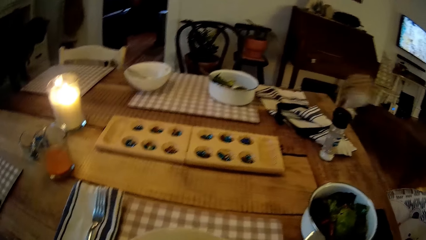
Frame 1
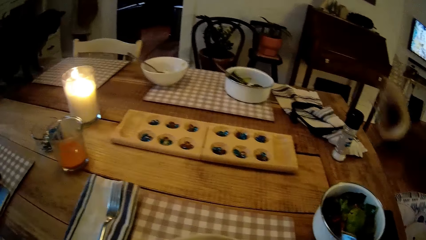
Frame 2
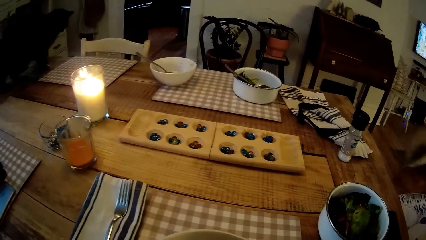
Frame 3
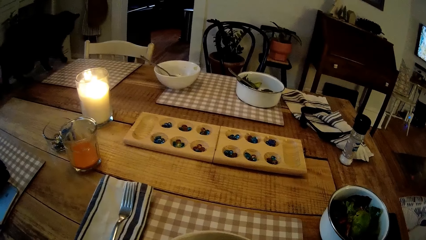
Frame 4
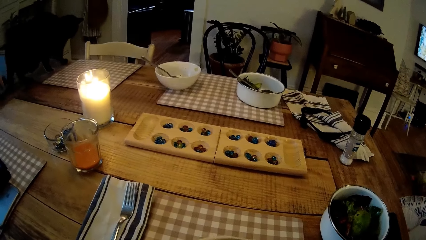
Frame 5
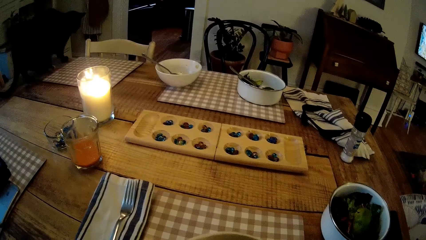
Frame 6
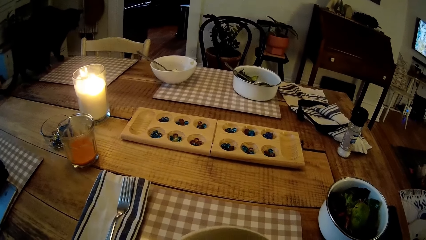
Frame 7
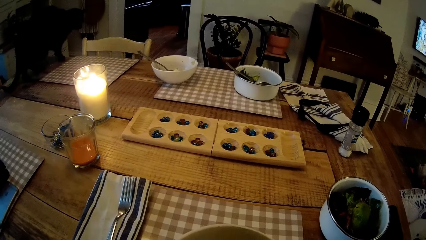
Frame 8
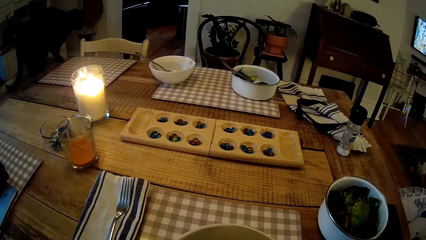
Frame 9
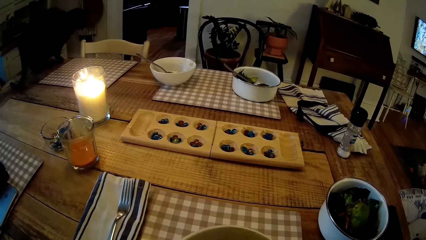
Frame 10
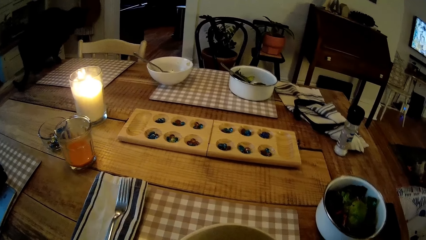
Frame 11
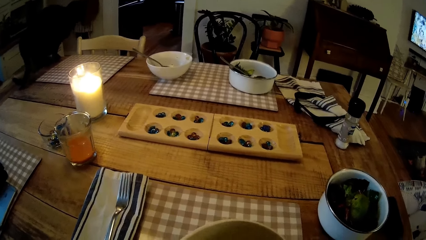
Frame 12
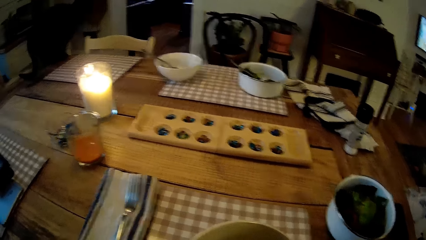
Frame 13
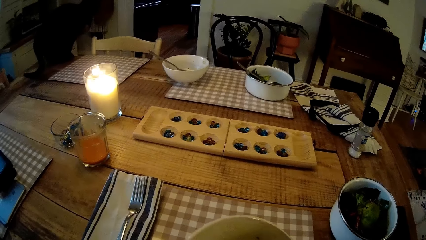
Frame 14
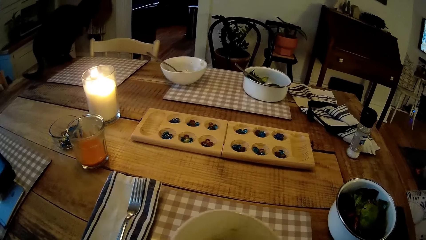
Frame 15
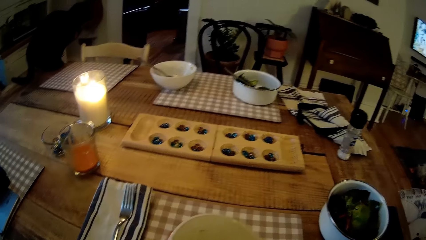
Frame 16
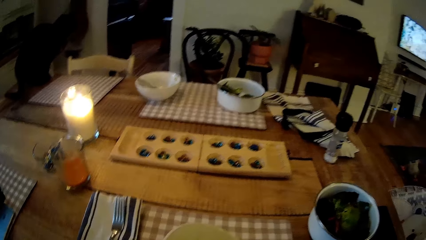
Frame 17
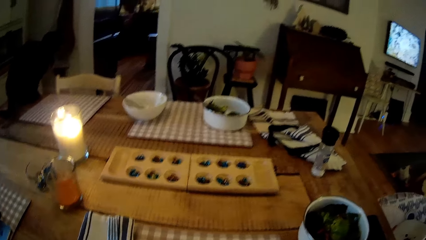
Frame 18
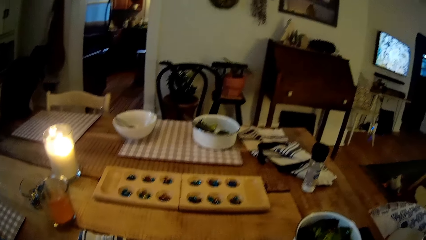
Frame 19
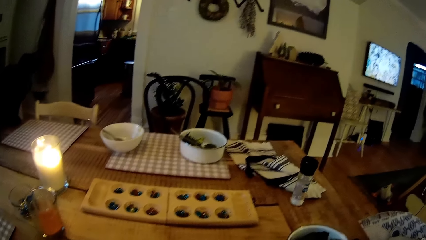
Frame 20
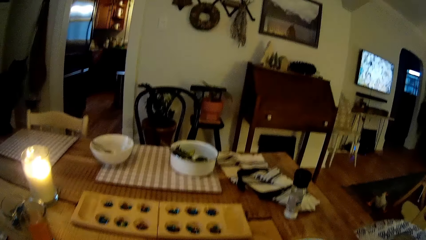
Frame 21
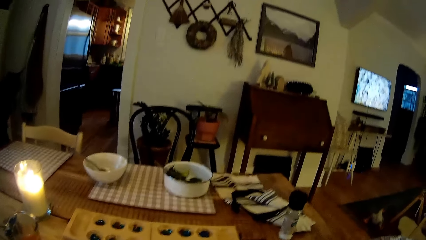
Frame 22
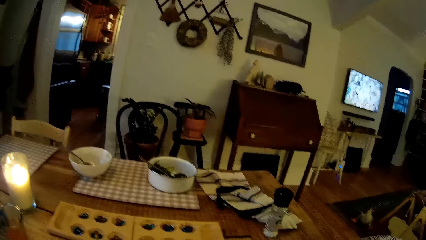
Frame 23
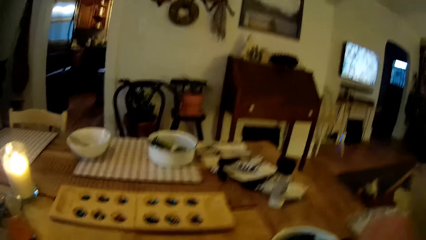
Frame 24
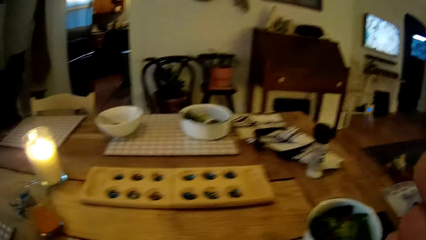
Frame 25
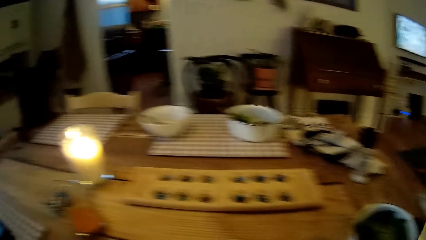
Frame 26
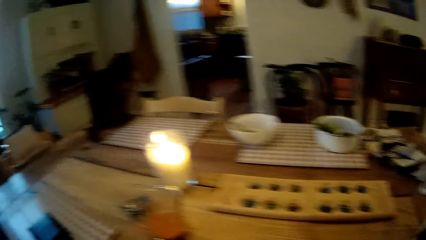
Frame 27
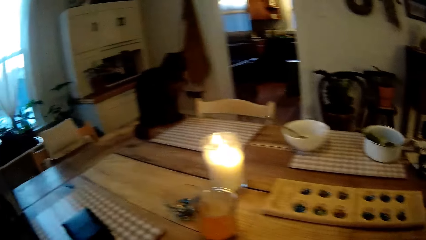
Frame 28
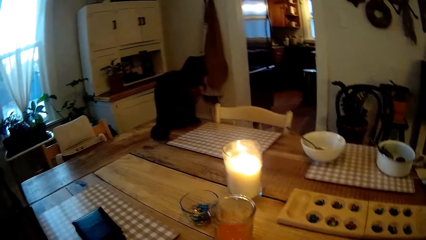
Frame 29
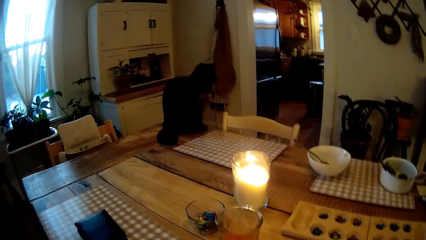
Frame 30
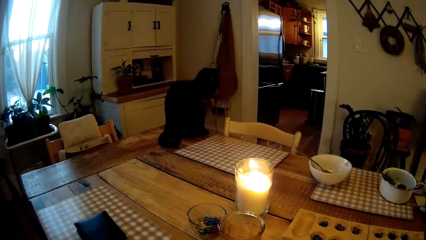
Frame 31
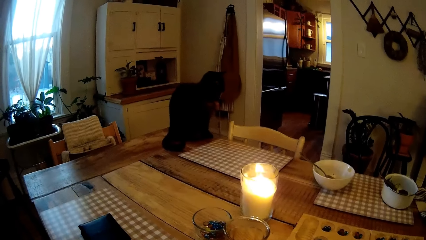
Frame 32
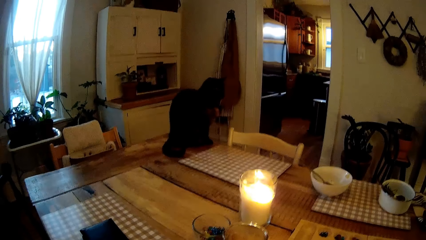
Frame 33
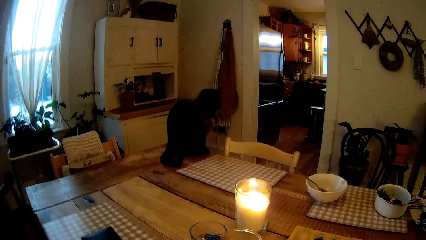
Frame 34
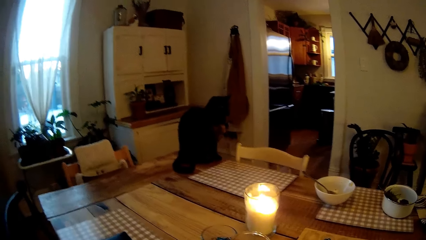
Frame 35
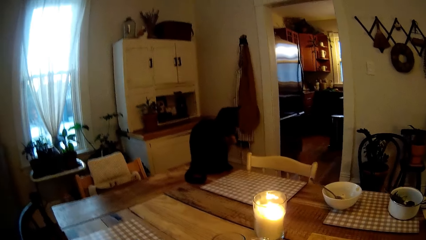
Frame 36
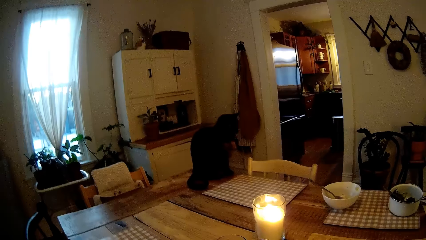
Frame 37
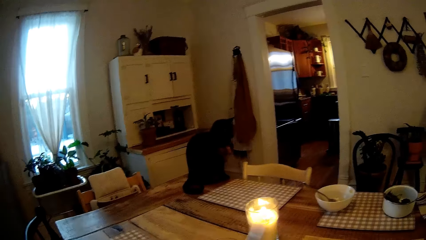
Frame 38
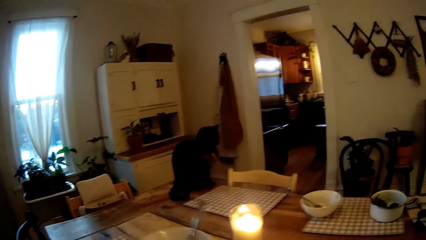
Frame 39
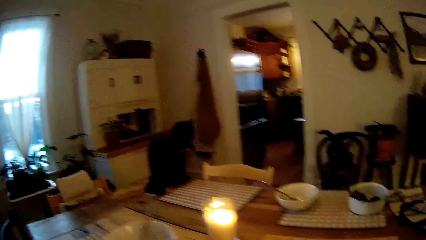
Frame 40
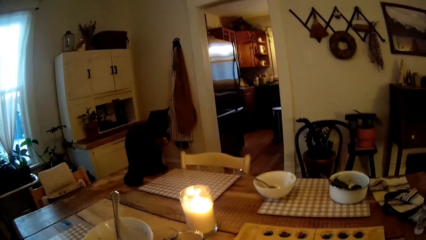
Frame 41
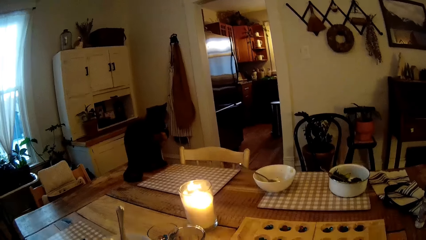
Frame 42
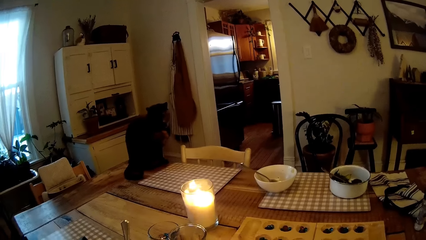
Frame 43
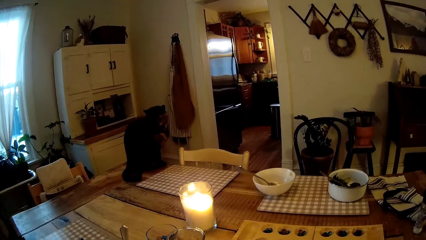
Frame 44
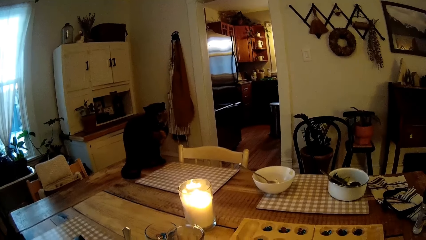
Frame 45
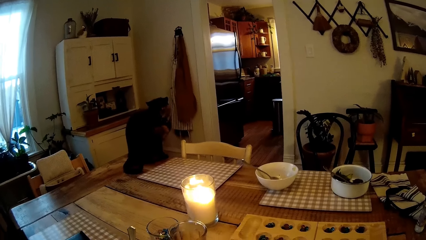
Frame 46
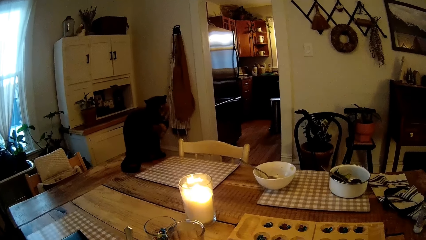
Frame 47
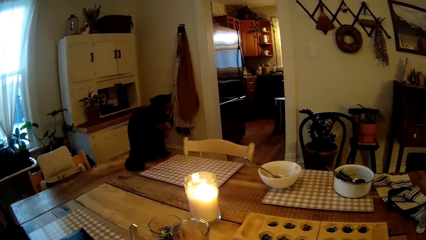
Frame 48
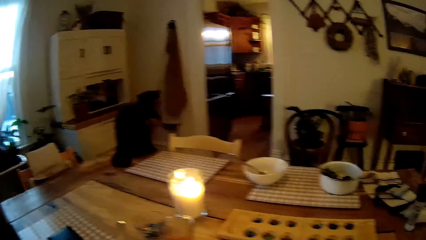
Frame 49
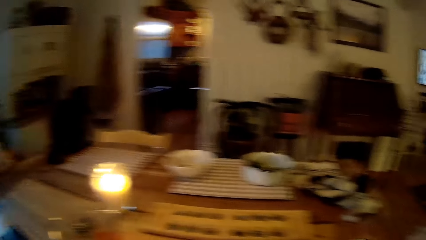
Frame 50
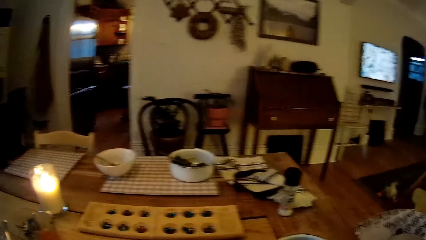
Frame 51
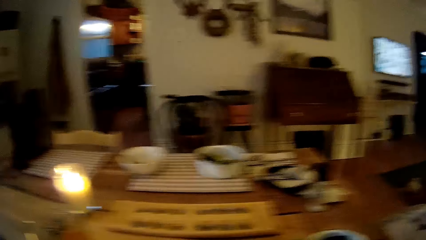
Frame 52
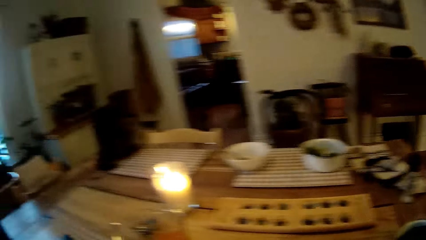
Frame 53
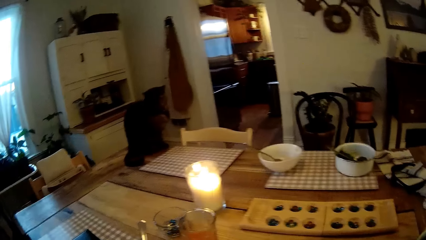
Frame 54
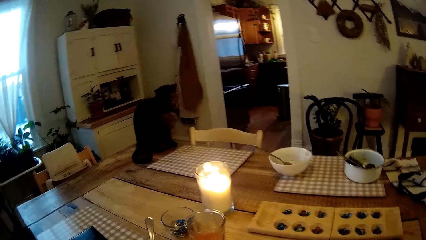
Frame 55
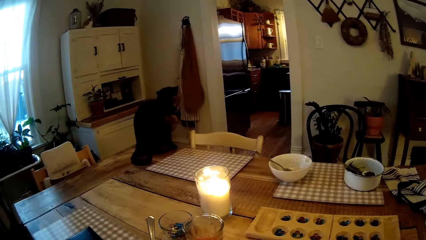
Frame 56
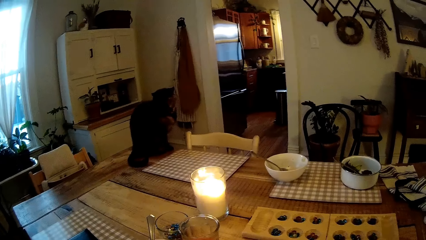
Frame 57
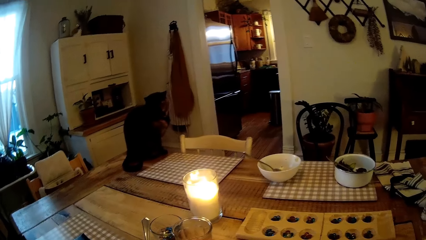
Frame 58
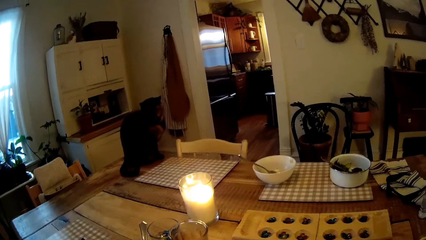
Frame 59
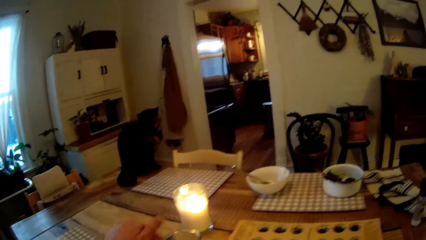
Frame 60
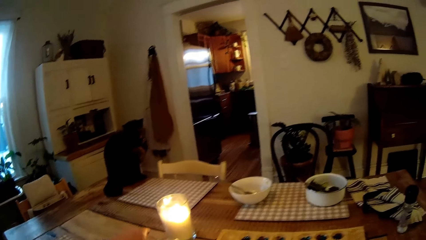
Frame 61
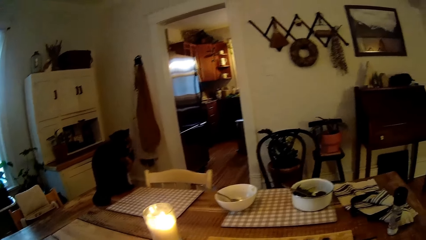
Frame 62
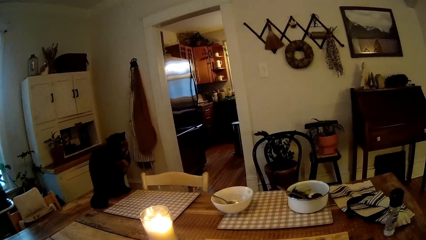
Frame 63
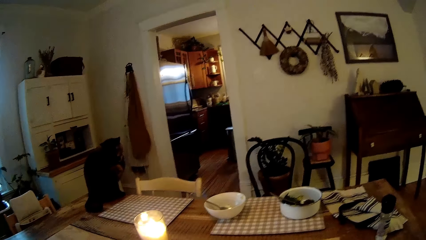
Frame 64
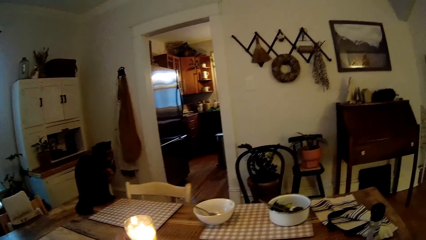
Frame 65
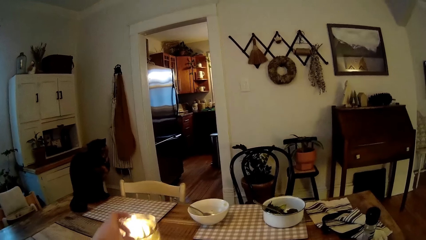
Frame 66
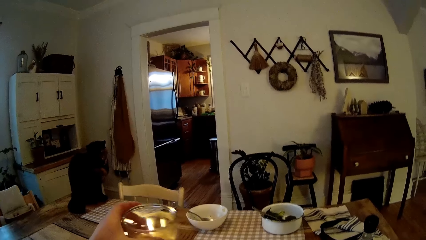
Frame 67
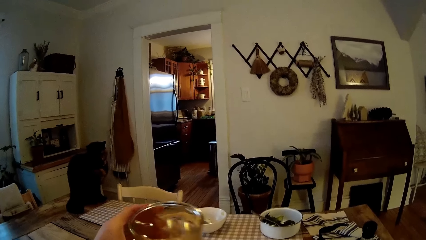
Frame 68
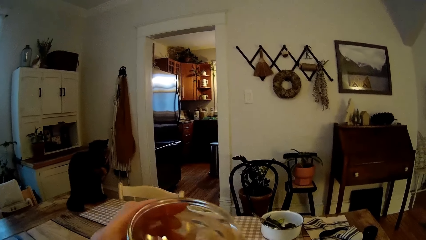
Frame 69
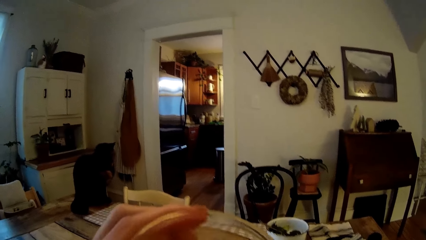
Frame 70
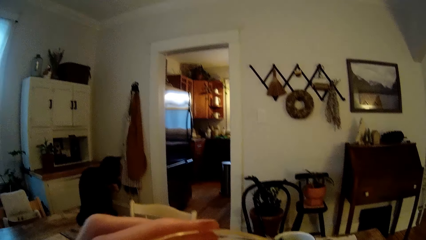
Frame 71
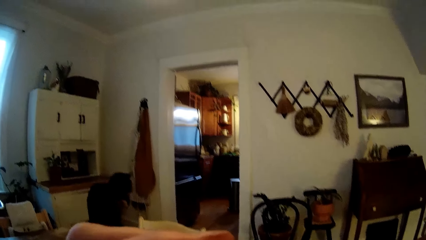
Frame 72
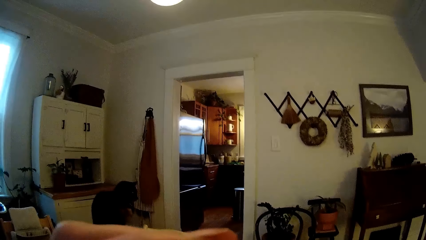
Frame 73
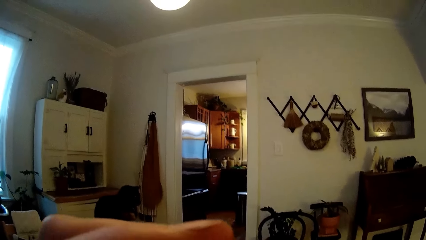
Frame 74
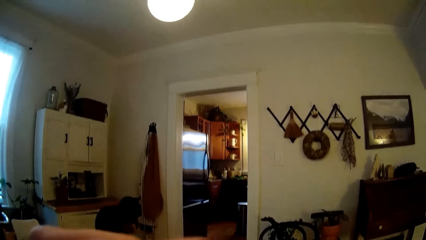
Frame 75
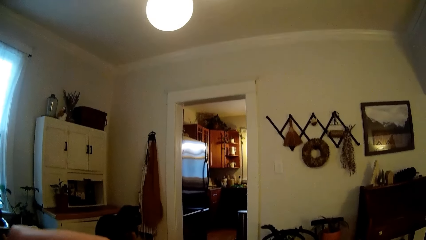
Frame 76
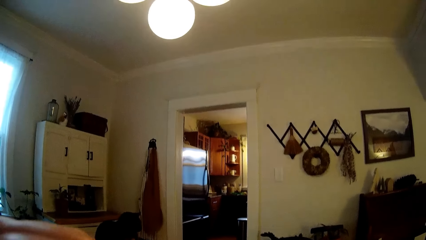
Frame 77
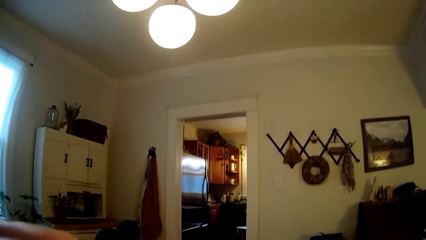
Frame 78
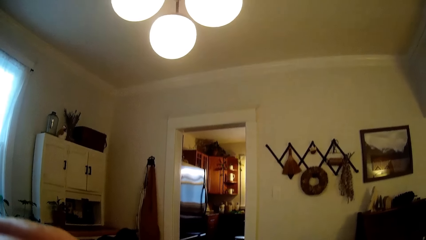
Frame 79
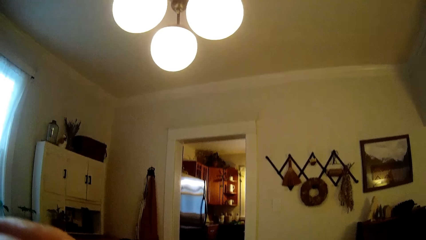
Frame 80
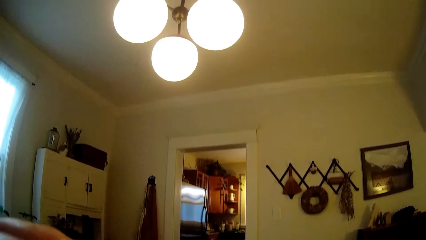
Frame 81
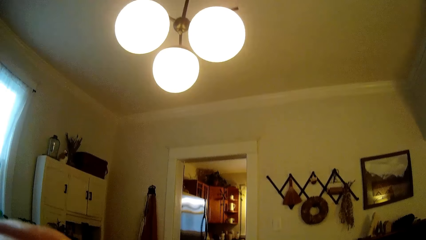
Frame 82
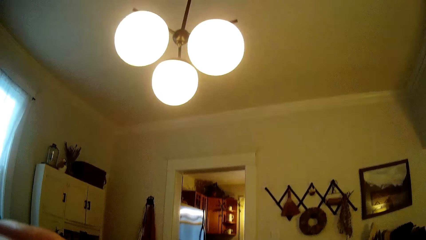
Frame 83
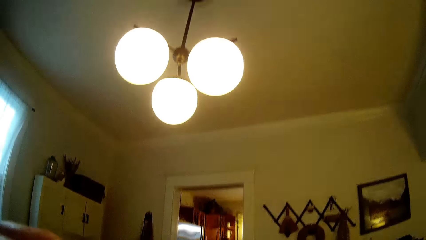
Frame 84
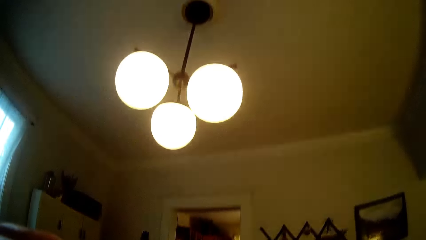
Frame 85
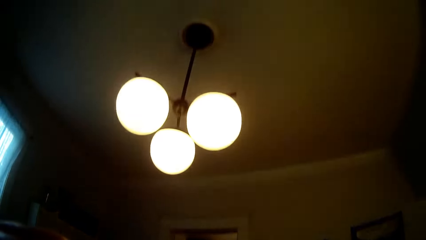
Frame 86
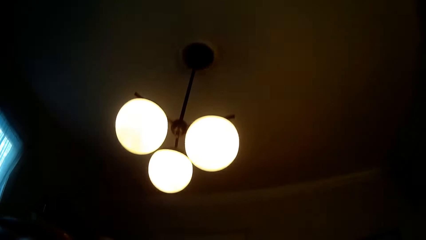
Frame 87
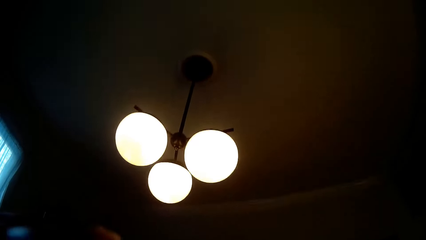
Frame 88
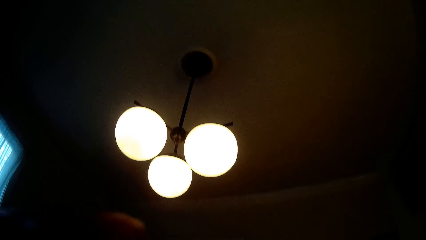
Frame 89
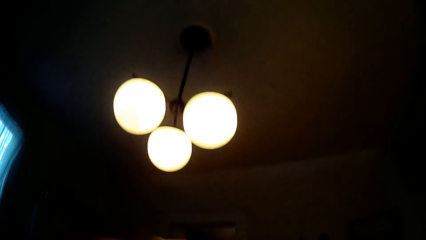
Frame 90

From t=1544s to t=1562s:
The camera wearer moves the spoon in the bowl. He eats the vegetables from the spoon in his right hand. He drops the bowl with the spoon on the table with his left hand. He picks up a glass of juice or cup on the table. He drinks from the cup with his left hand.
